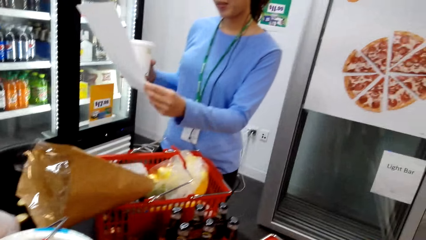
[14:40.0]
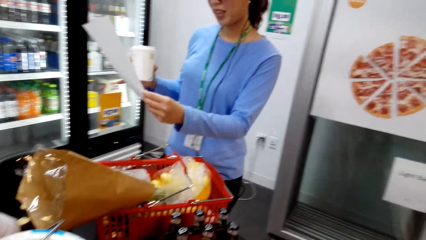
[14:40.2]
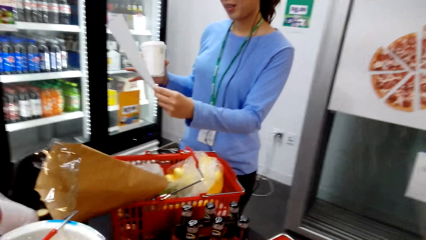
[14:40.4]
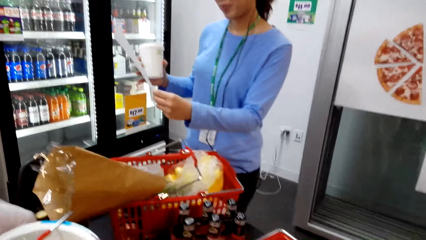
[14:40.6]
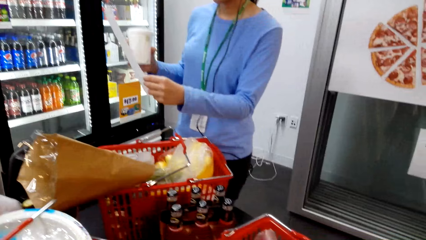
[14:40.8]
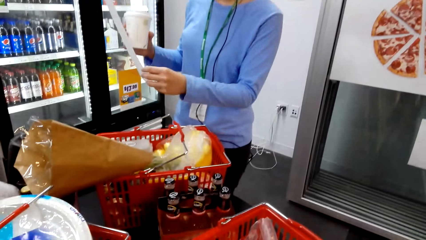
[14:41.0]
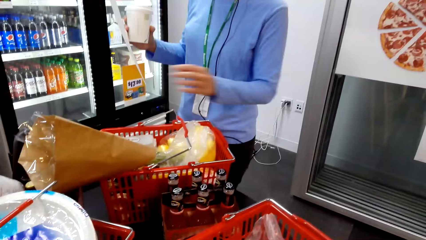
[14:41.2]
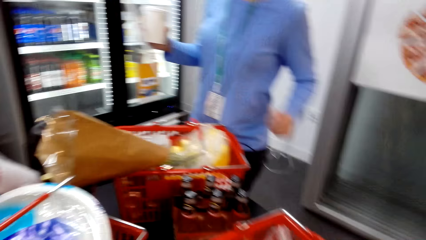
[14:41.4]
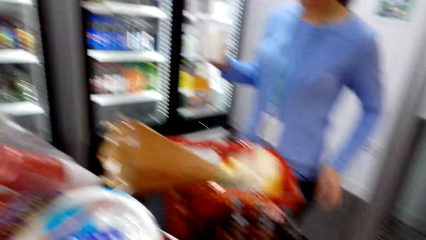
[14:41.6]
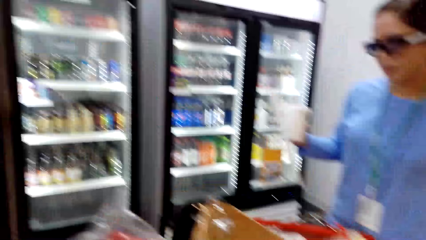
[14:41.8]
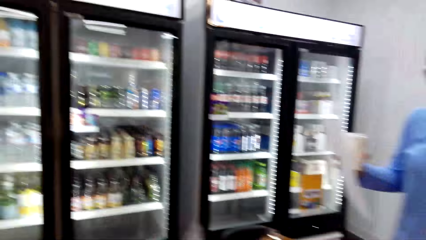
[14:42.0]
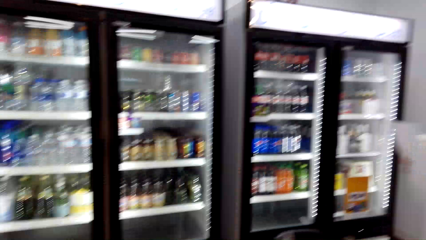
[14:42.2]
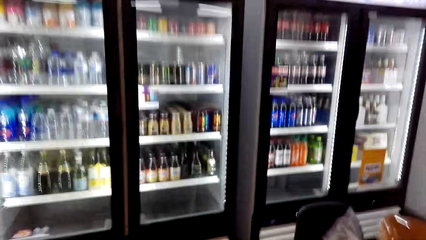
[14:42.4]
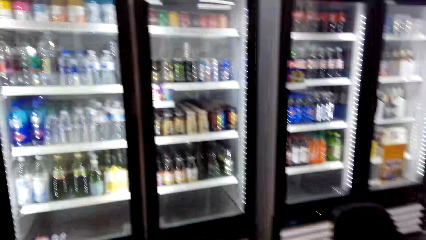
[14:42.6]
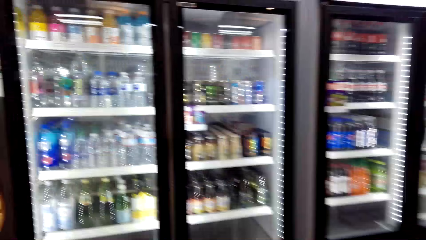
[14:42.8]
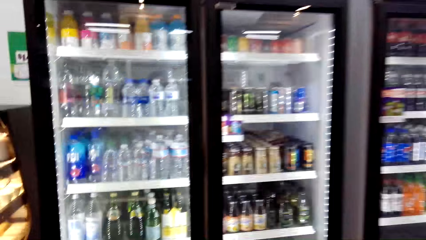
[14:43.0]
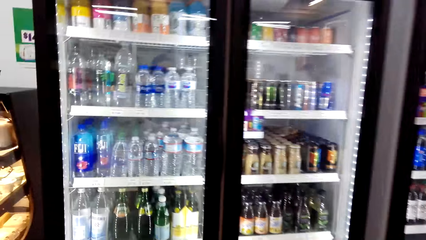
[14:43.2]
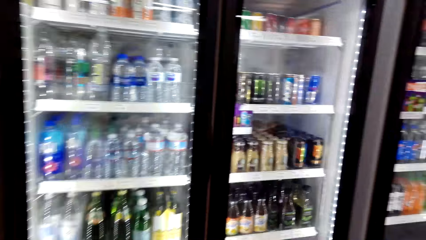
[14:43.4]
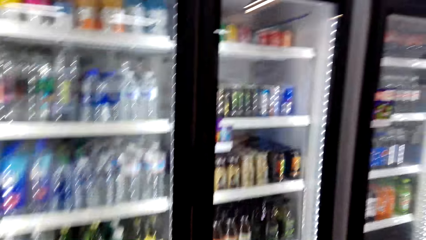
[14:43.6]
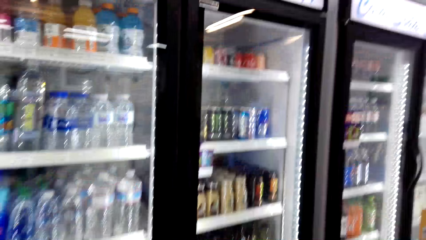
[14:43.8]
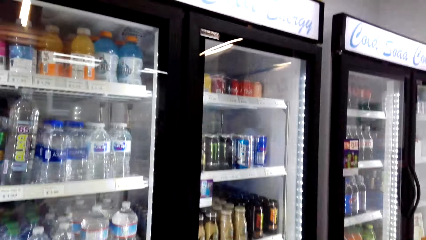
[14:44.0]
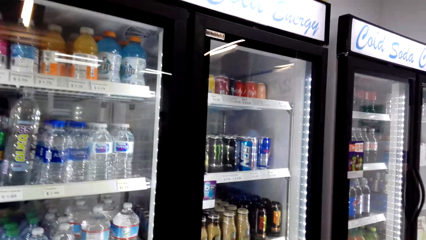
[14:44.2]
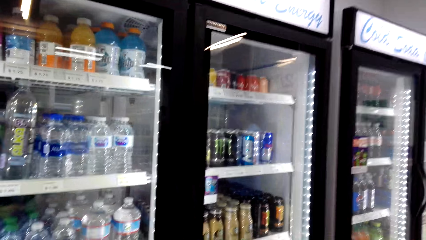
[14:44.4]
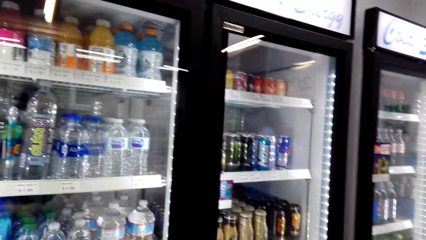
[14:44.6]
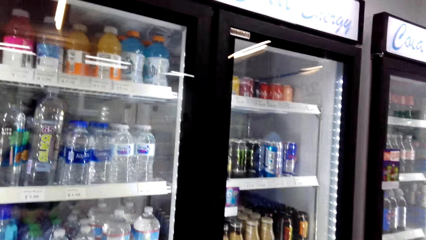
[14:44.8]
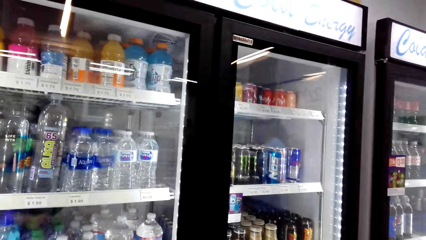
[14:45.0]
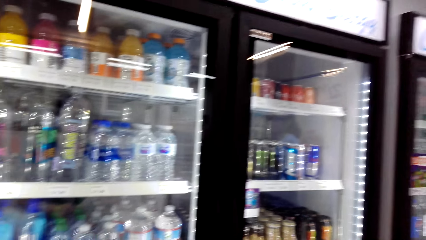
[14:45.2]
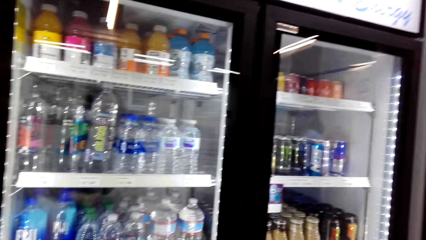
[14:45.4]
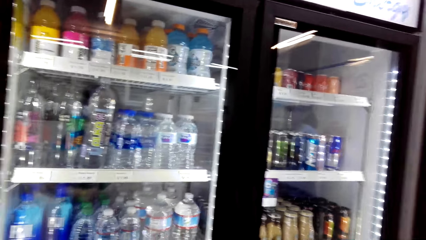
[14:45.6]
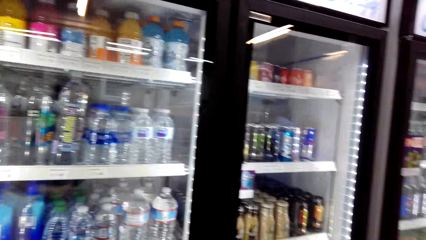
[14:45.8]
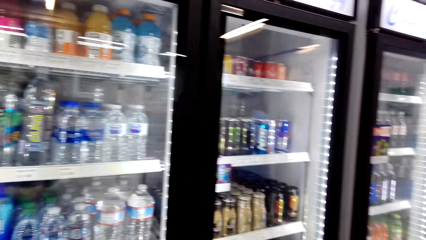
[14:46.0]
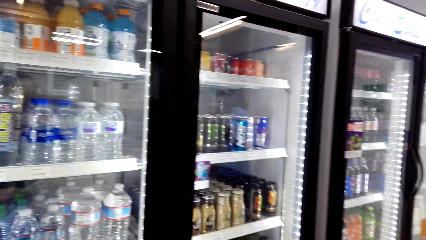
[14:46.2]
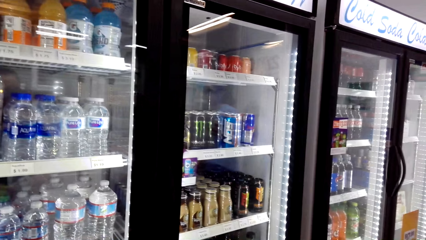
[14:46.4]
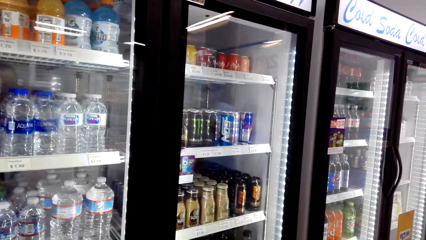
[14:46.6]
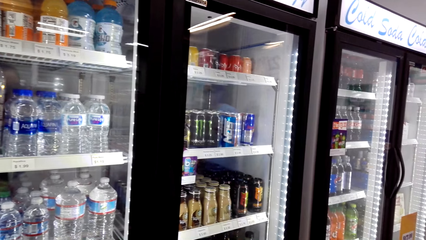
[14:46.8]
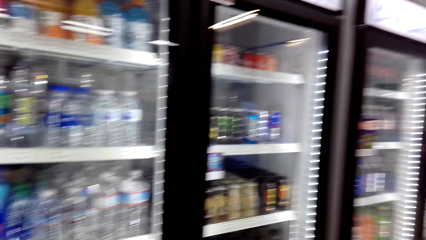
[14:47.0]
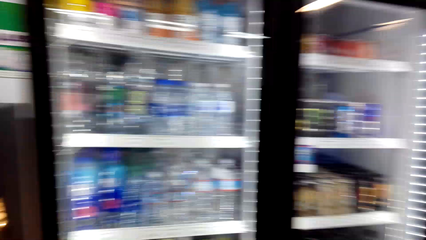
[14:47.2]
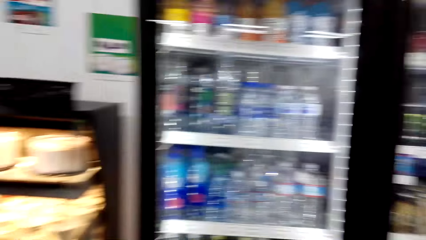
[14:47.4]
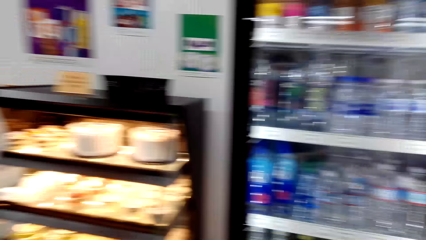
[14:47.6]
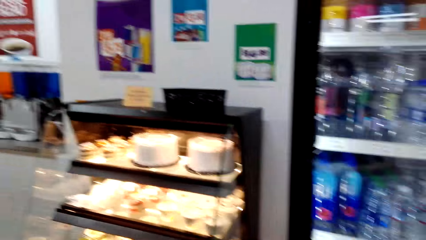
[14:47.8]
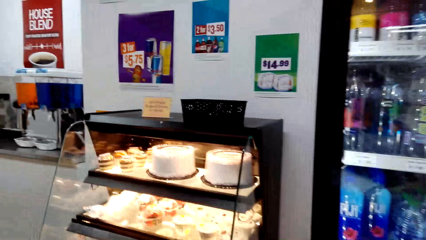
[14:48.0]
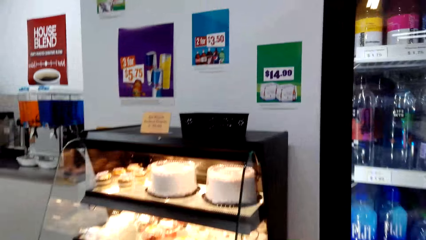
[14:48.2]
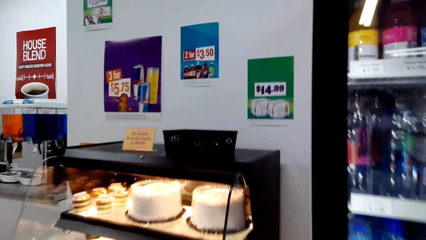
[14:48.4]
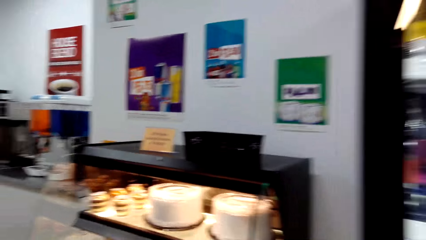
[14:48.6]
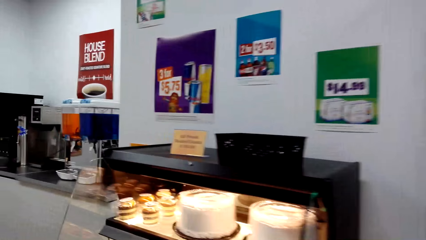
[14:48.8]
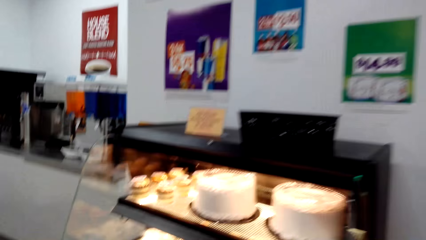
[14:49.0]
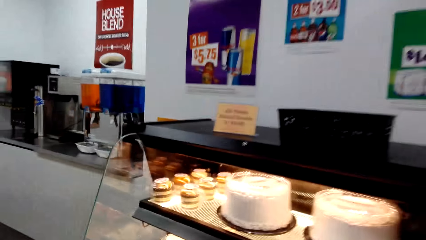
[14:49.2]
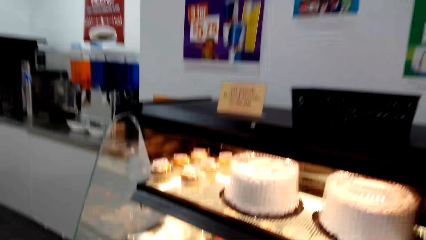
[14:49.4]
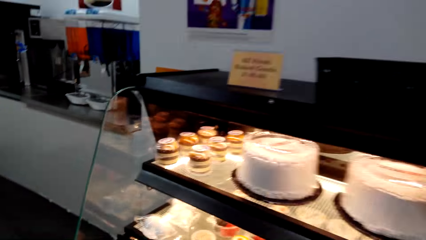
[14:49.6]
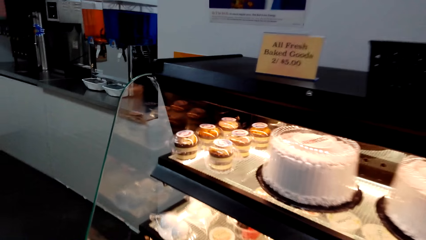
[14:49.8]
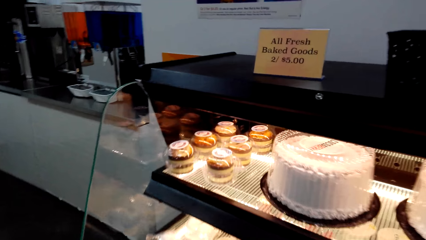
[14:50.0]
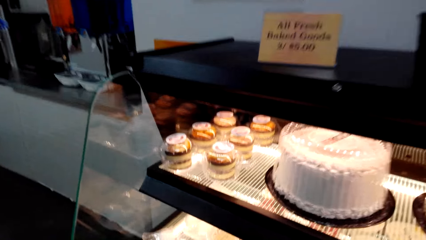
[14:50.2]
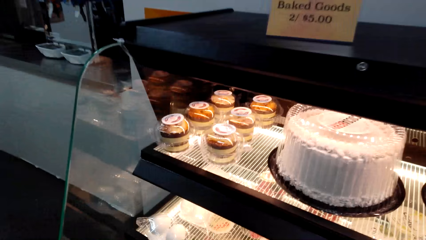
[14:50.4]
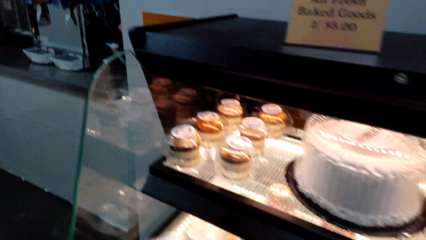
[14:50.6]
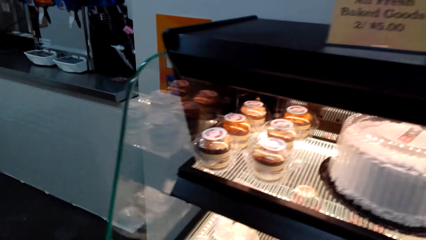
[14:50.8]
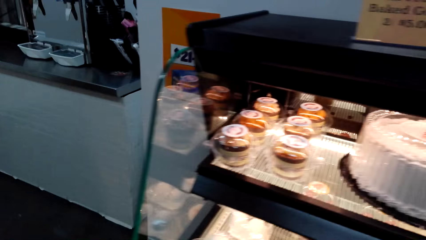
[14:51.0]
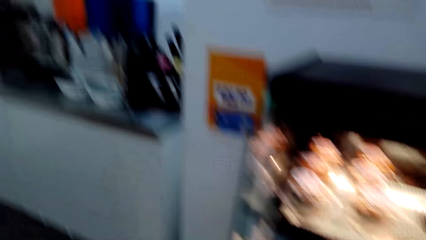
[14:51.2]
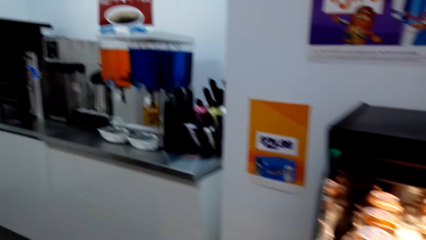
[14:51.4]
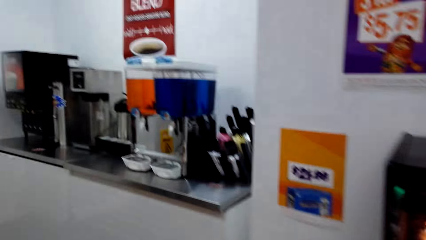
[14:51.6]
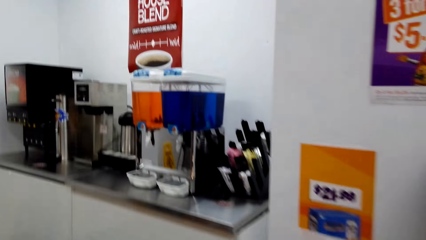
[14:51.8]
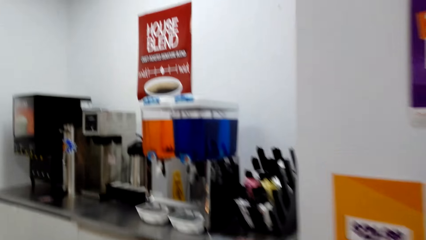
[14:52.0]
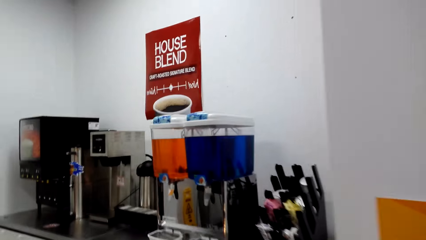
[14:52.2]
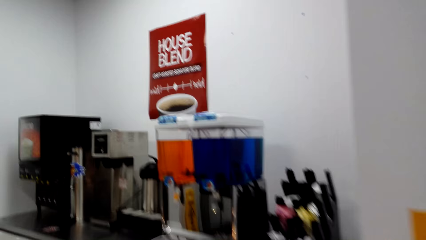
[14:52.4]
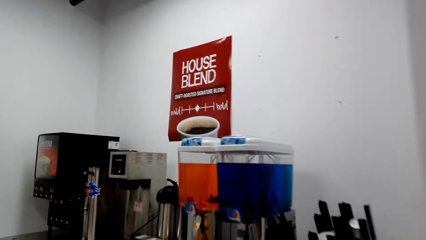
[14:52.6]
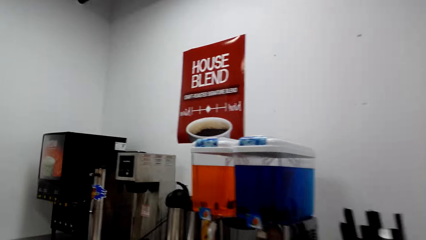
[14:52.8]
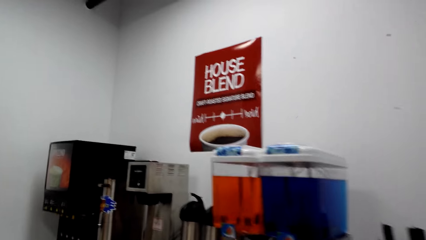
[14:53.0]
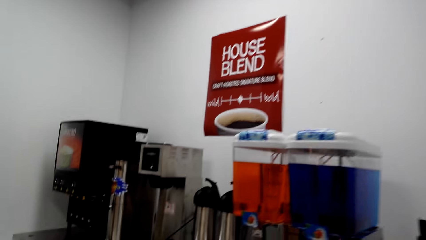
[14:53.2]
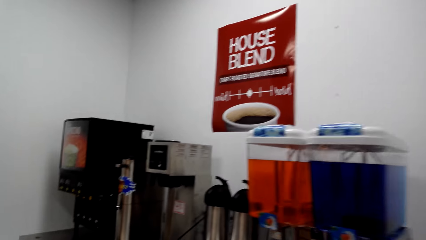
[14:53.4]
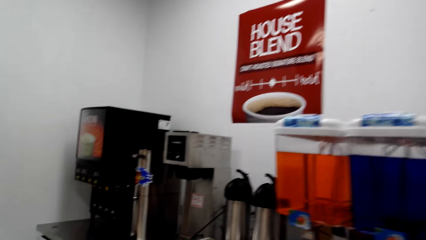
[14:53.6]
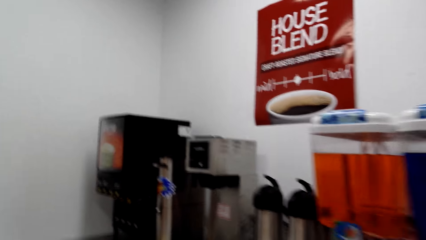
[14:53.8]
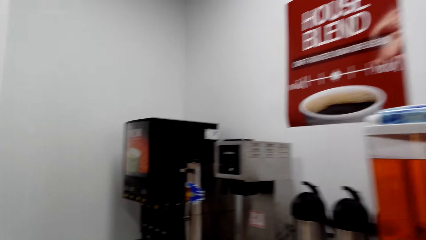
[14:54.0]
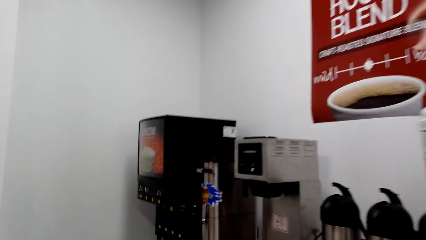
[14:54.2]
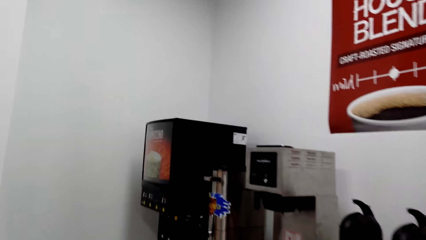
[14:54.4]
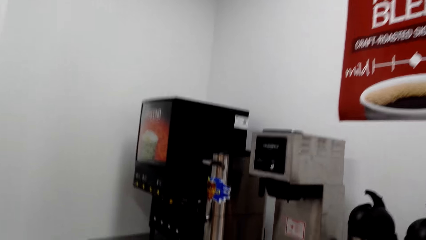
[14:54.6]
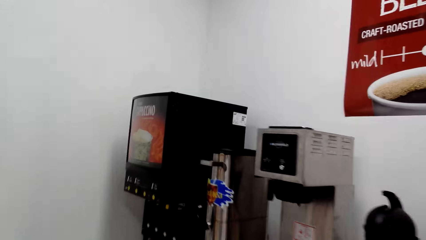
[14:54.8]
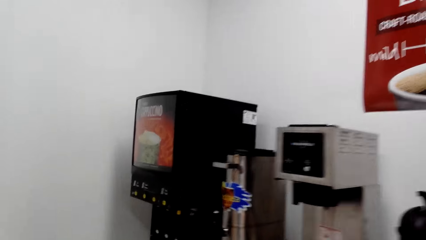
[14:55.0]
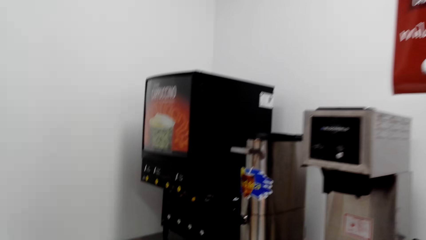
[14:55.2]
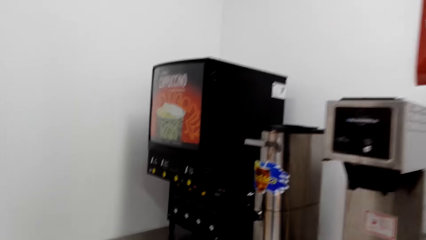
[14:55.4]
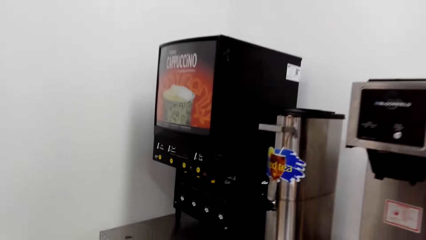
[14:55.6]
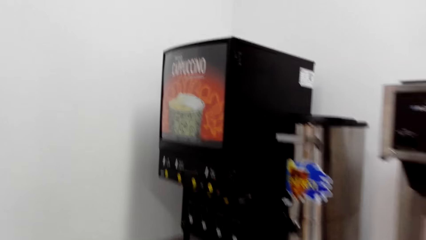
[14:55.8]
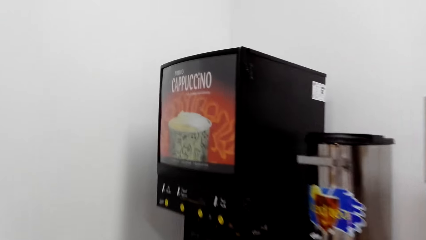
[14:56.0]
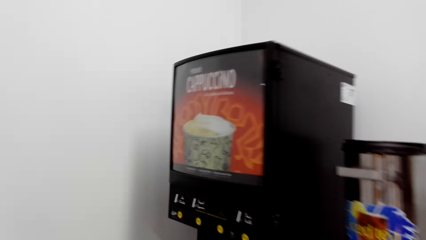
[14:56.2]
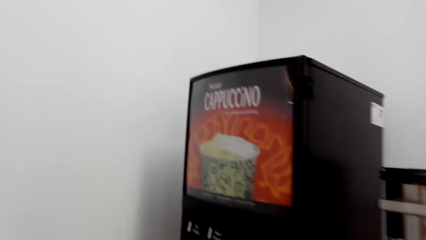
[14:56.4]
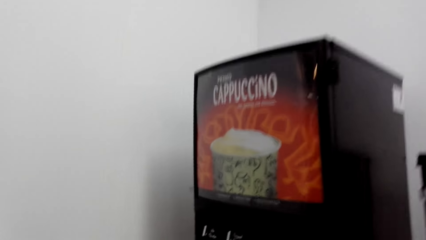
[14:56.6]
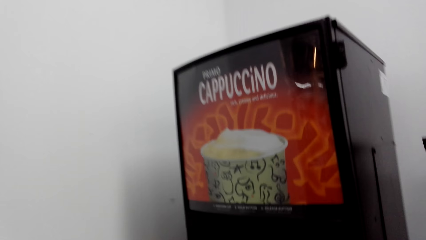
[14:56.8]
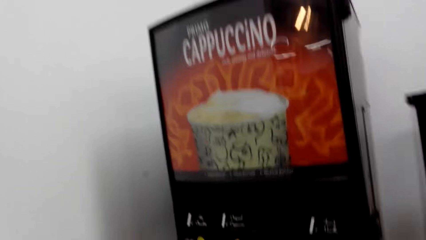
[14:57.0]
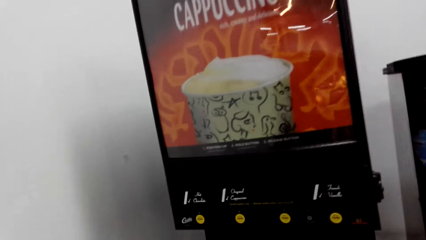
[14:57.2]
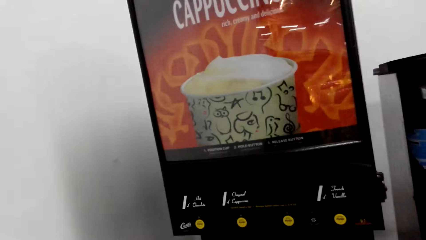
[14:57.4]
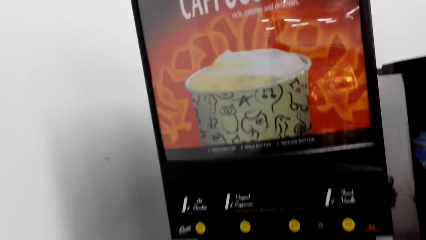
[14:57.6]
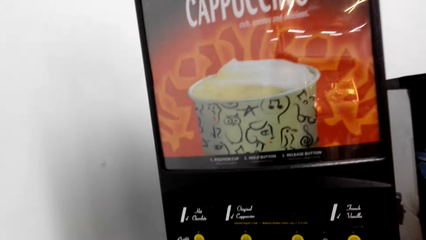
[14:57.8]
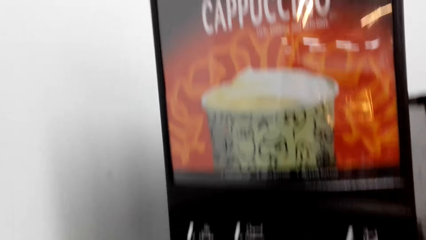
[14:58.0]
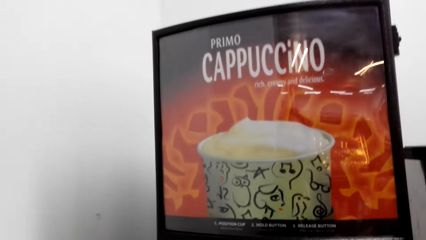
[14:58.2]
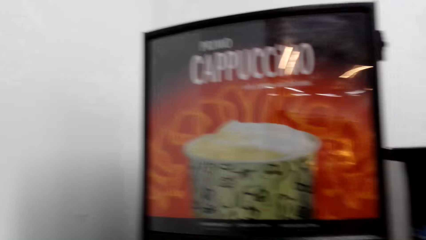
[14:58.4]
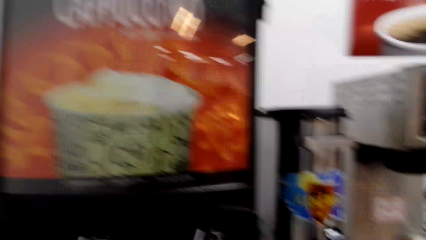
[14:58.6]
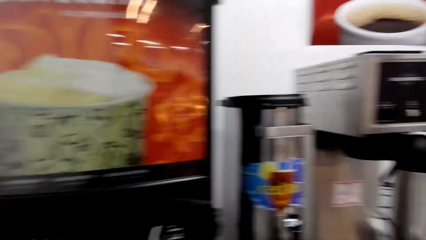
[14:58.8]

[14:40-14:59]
The camera wearer converses with a woman. The camera wearer and the woman look around the supermarket. The camera wearer looks around the supermarket.
